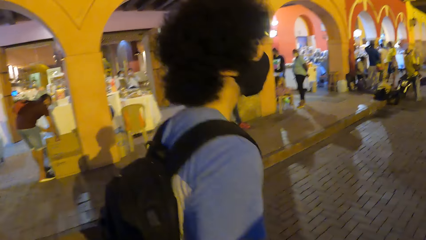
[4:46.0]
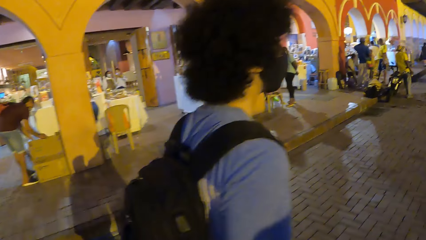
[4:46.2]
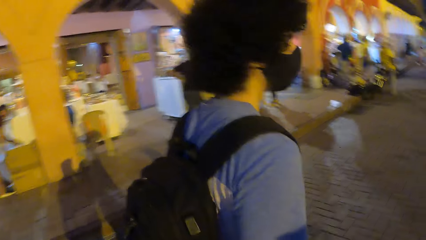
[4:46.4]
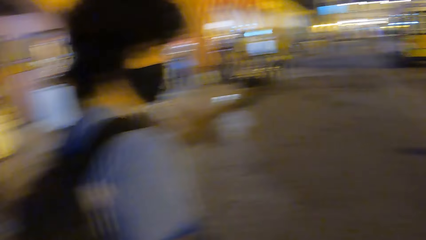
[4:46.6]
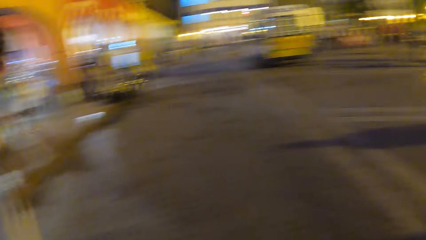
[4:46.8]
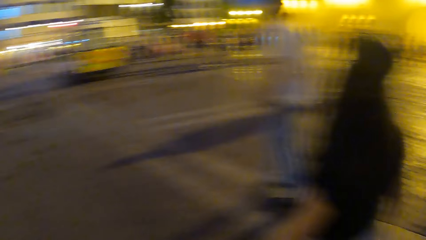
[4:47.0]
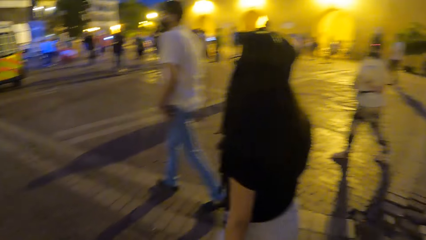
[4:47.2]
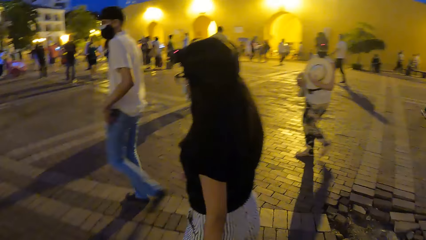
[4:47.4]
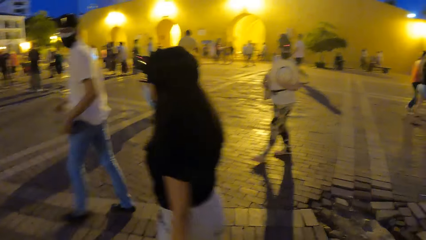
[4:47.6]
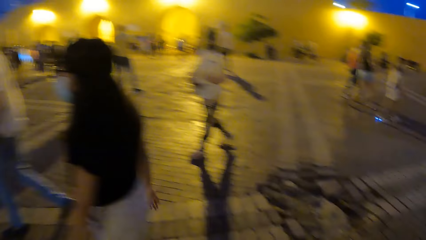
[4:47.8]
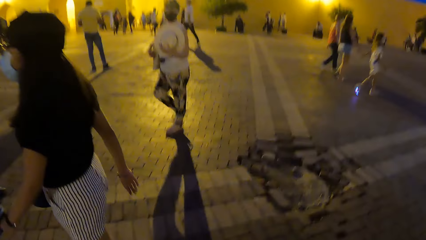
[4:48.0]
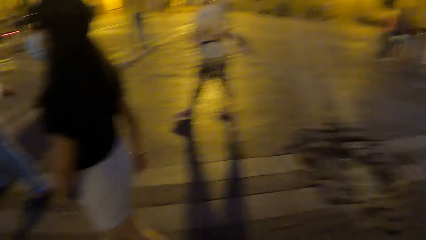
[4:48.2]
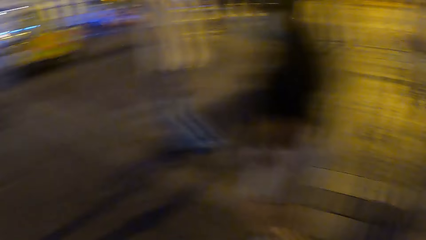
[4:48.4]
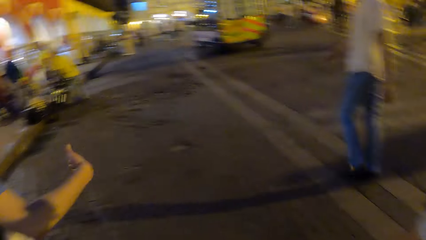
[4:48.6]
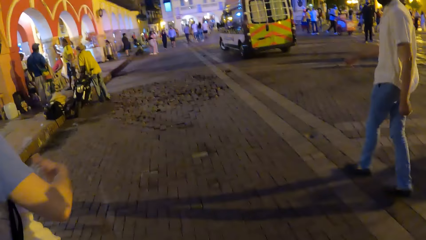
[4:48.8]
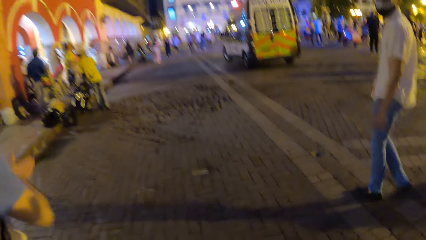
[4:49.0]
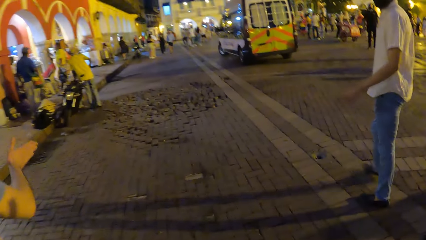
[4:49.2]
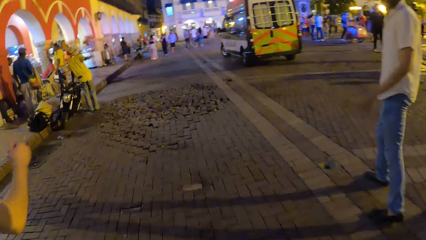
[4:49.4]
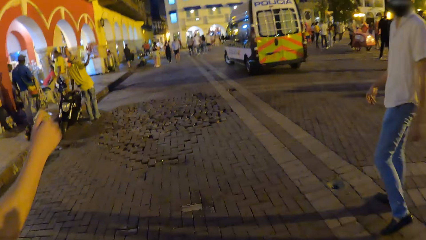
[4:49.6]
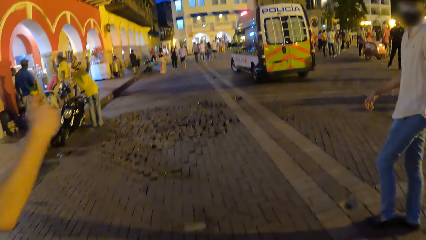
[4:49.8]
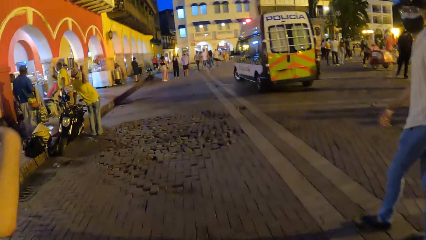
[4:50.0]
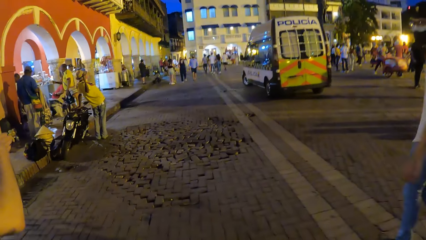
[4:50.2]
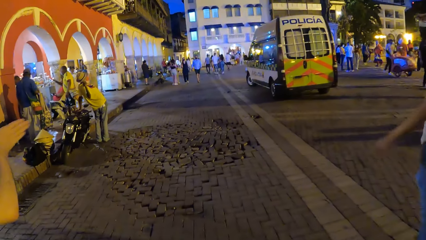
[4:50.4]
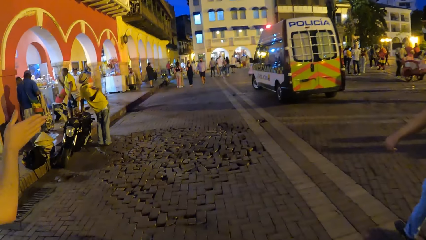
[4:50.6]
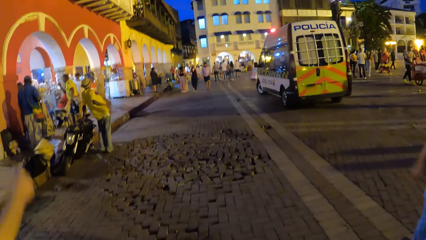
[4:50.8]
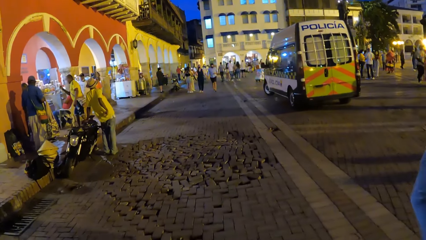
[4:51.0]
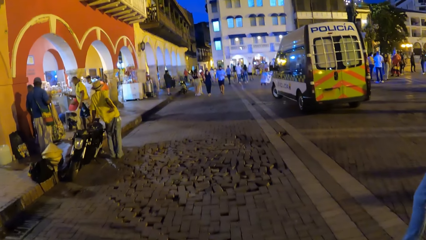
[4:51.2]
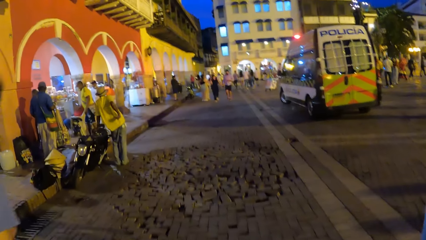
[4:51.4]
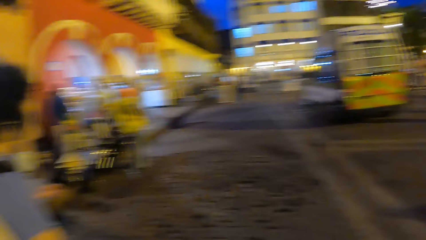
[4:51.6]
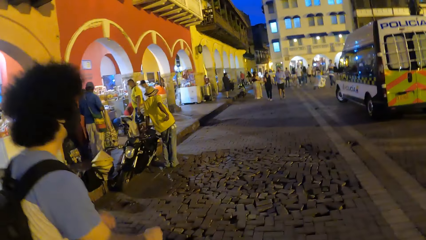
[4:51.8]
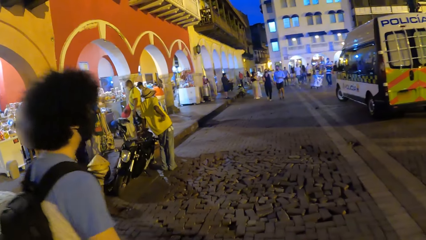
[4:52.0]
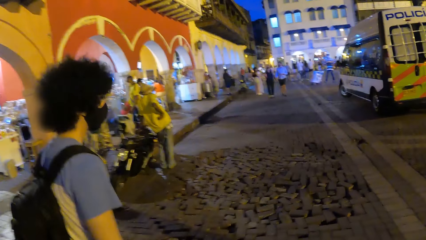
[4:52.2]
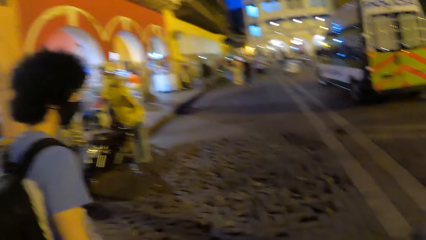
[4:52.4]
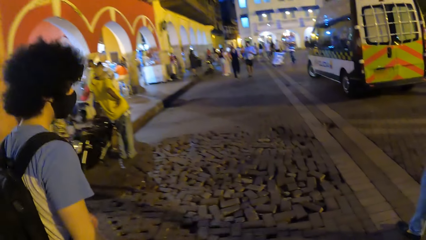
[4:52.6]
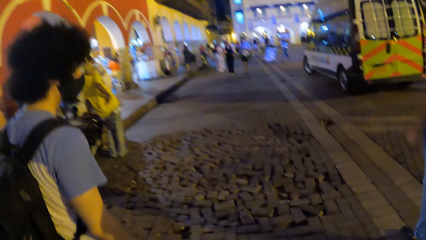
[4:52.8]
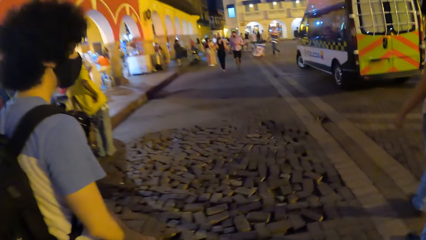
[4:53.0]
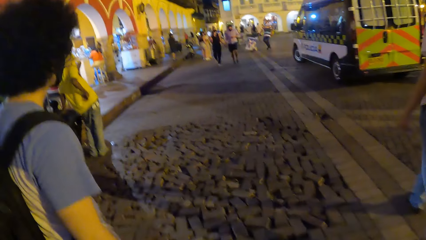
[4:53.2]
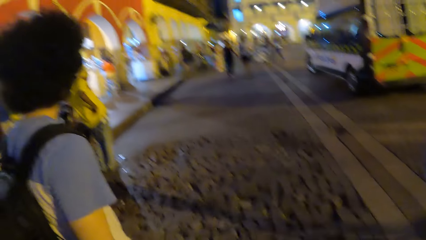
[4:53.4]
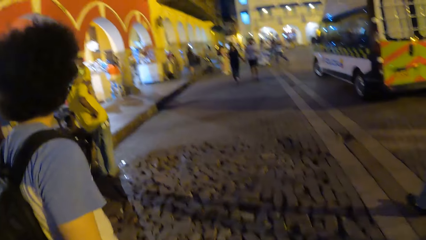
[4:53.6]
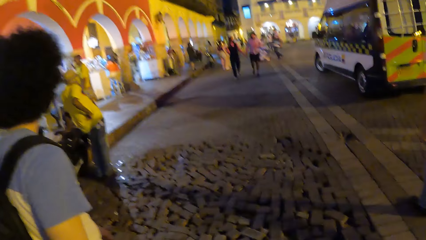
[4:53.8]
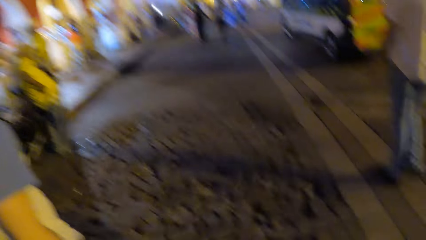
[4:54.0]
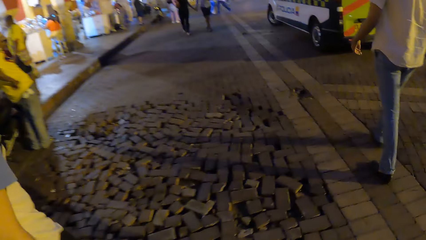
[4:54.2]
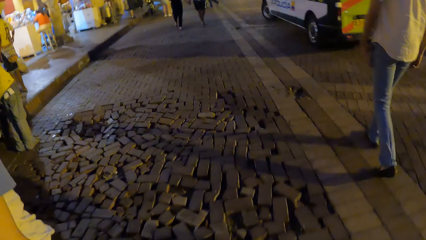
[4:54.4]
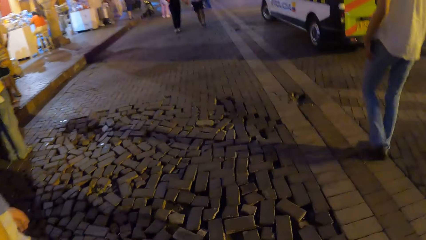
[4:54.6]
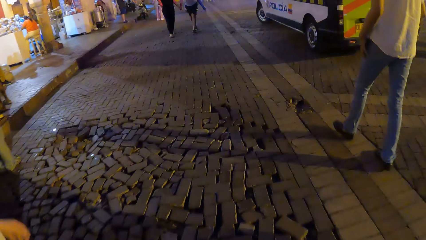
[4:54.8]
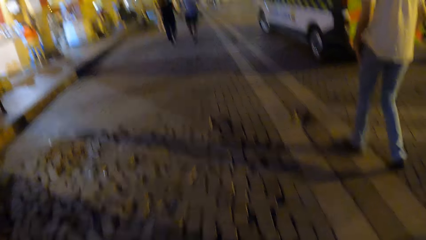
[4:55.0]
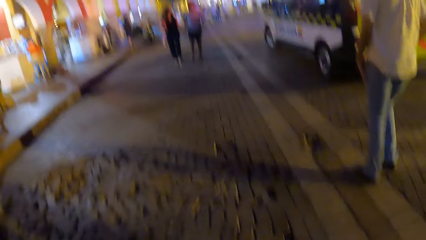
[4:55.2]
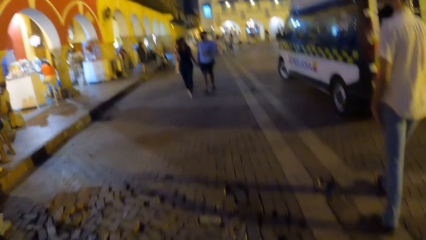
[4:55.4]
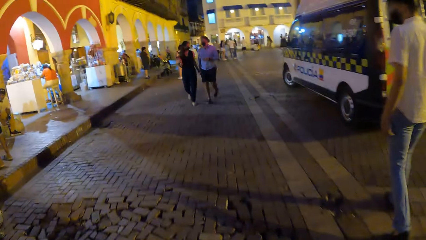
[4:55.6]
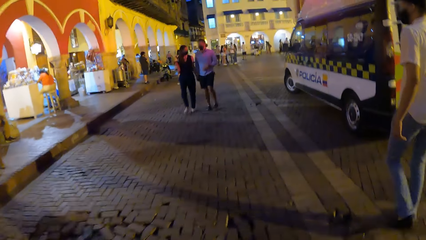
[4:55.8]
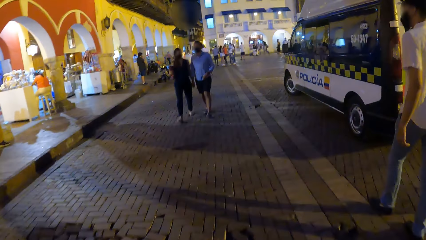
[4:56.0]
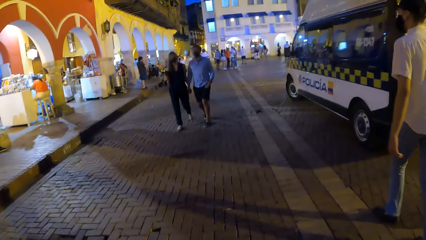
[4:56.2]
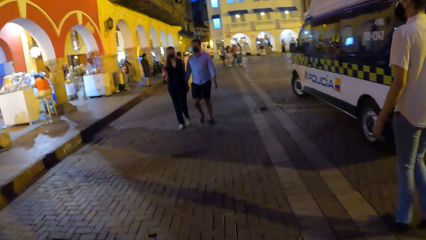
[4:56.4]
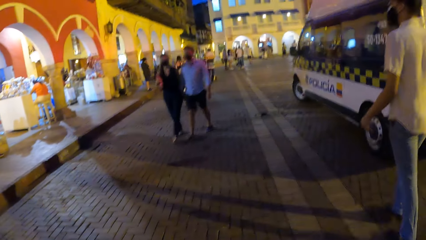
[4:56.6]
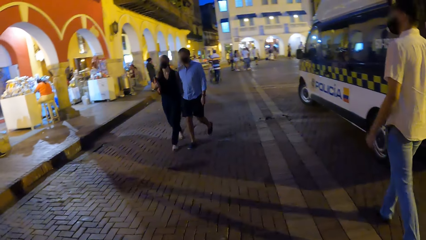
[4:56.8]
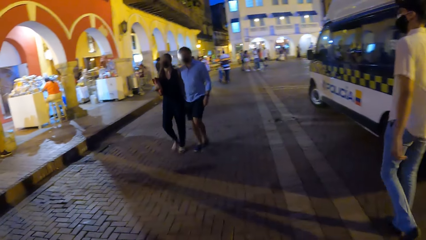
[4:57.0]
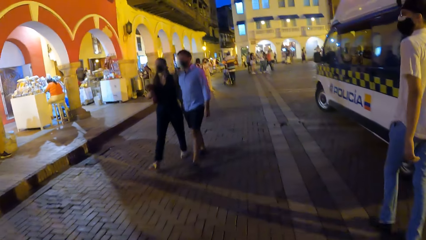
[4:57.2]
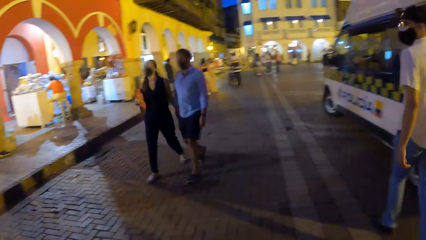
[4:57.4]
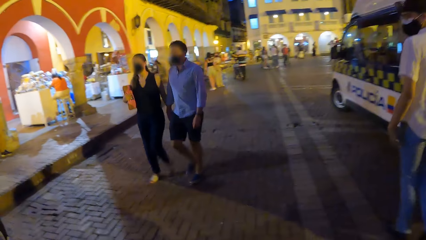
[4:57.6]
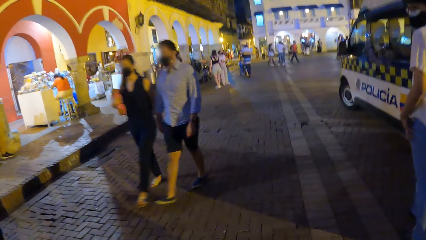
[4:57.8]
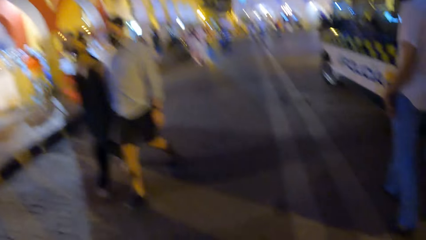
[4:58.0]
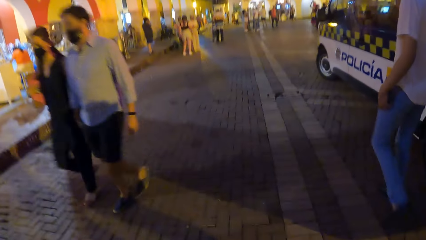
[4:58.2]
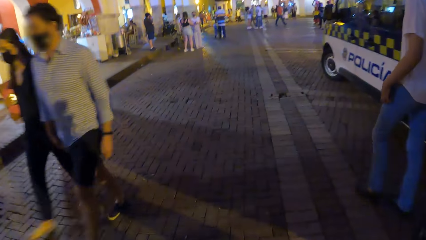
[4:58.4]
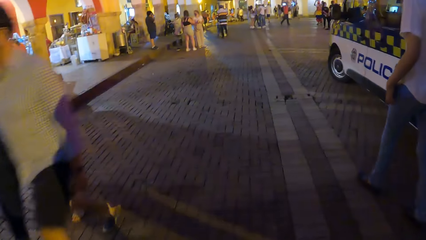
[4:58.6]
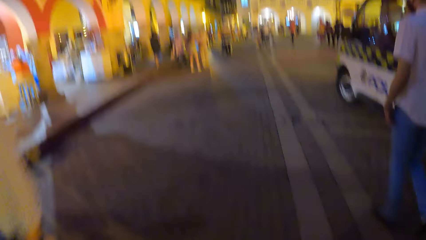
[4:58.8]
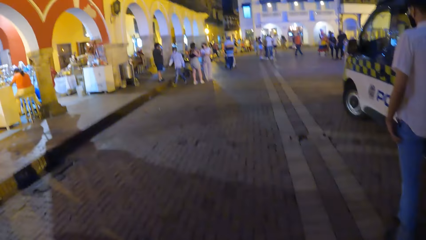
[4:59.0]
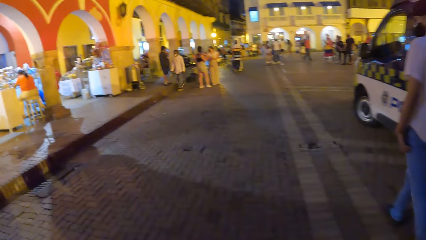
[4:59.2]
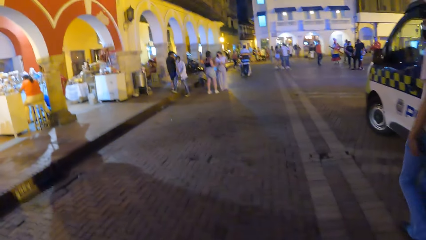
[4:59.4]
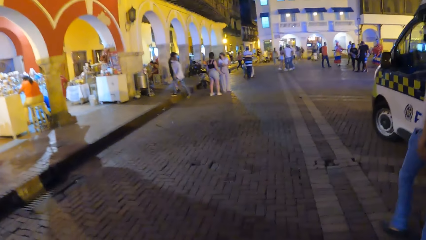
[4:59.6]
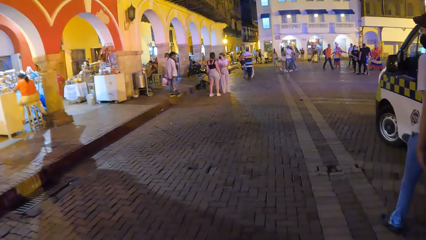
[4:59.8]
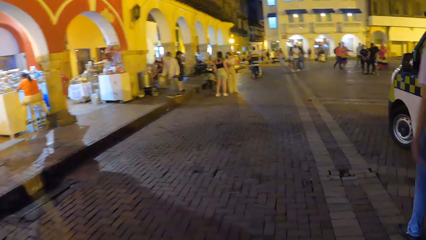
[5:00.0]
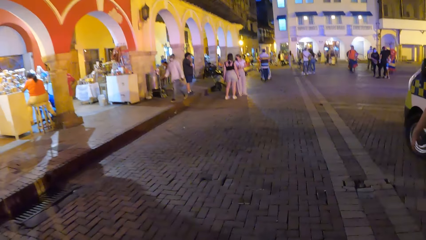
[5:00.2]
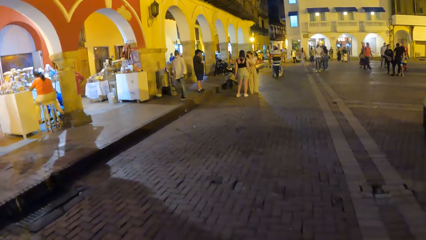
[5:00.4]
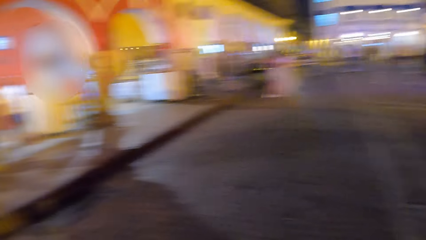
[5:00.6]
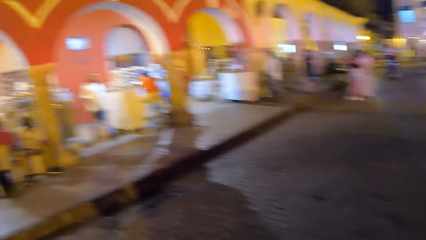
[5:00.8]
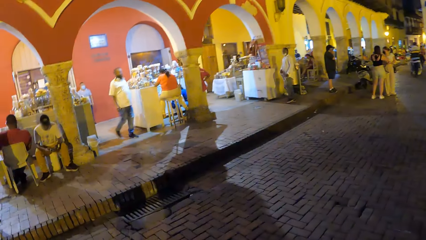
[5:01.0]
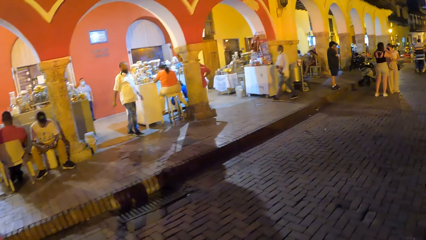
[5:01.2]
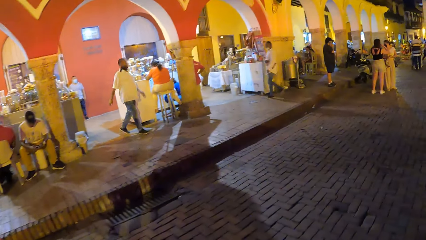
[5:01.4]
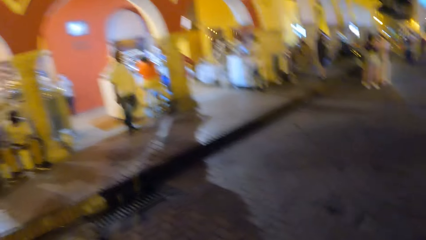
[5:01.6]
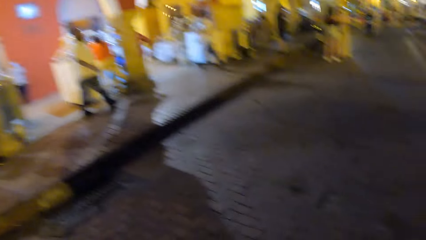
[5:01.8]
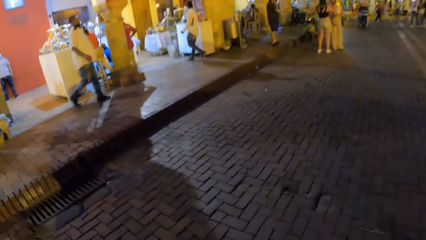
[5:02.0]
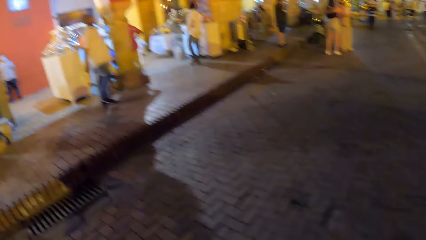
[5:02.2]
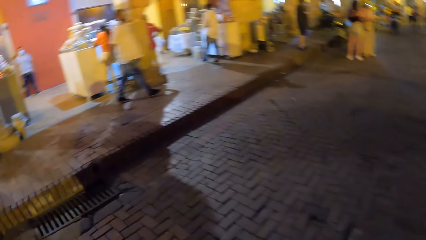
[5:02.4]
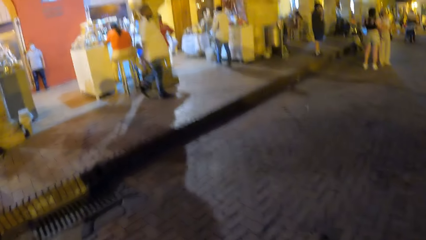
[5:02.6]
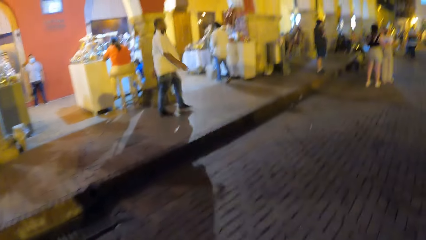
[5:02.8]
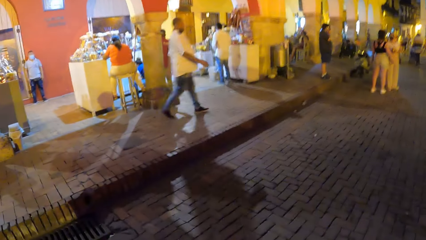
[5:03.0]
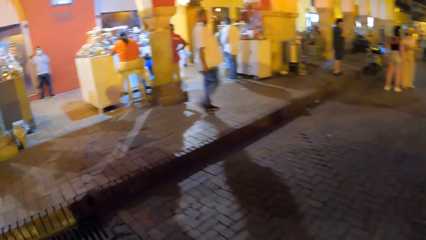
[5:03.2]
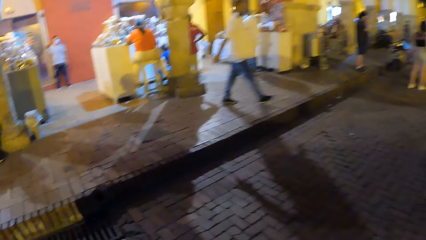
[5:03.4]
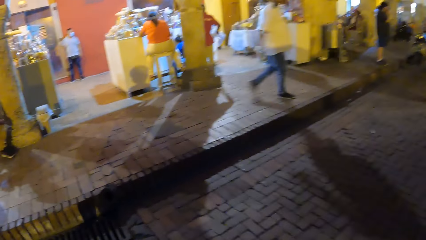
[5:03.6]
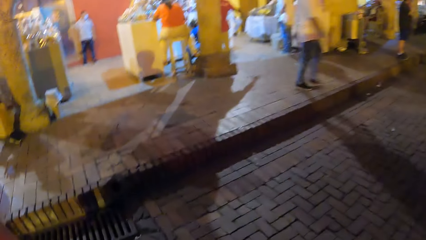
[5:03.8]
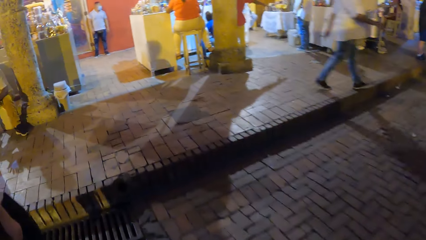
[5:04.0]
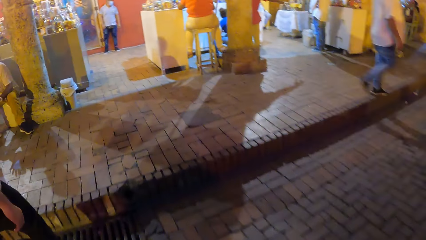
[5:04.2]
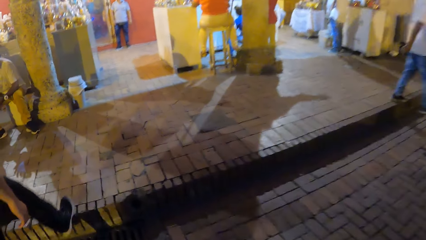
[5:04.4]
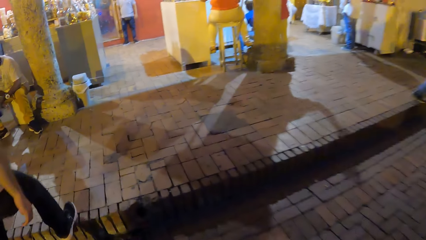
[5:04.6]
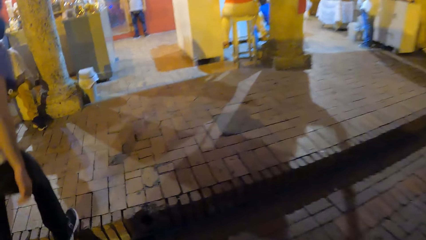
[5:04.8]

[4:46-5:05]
The camera wearer looks at a person. A lady walks beside the camera wearer. The camera wearer looks around the plaza and walks on the pavement. A man makes gestures by hand. Another man and another lady walk past the camera wearer.
